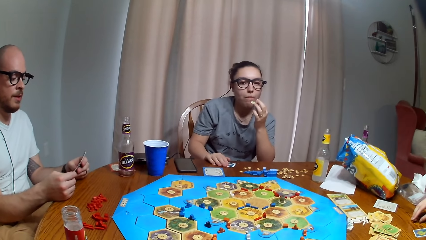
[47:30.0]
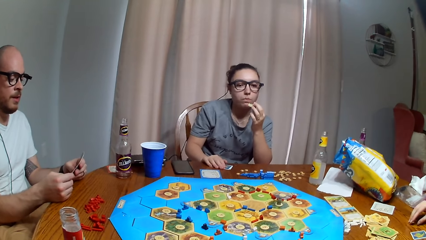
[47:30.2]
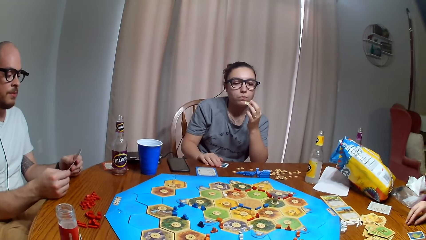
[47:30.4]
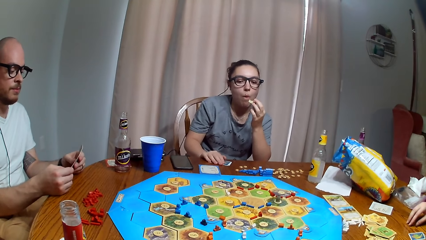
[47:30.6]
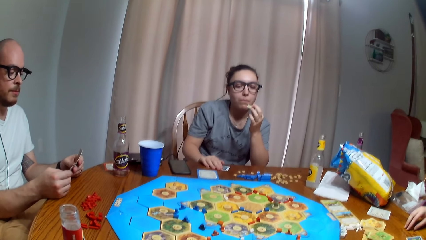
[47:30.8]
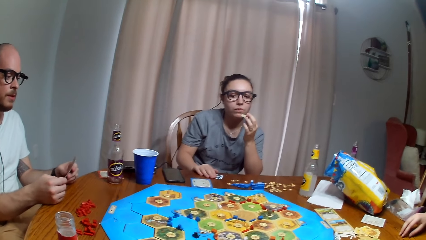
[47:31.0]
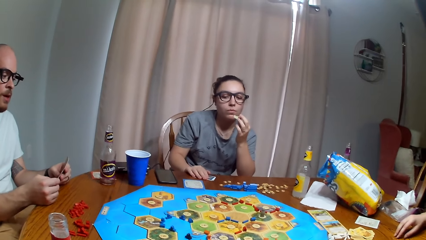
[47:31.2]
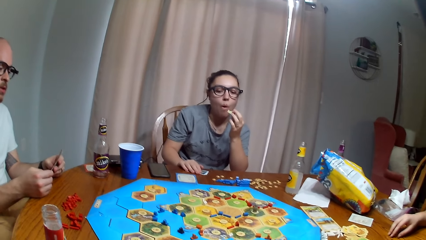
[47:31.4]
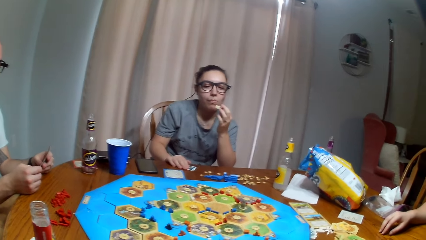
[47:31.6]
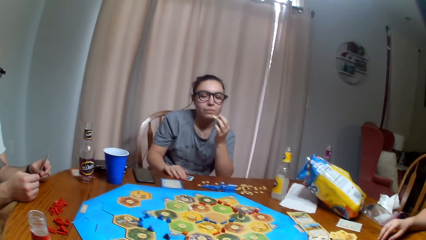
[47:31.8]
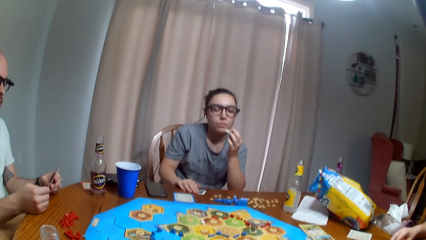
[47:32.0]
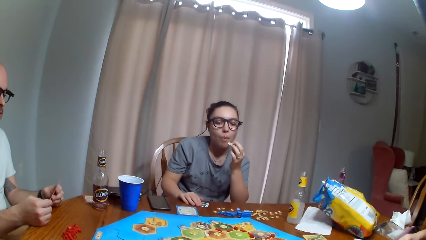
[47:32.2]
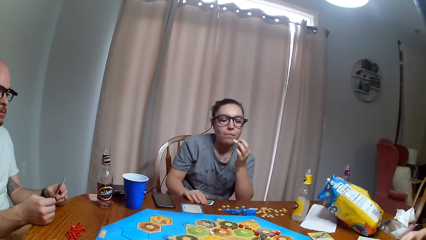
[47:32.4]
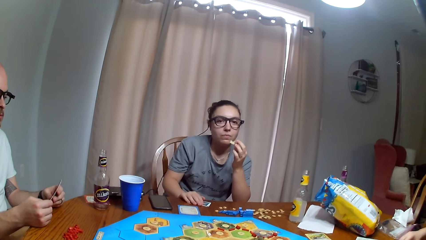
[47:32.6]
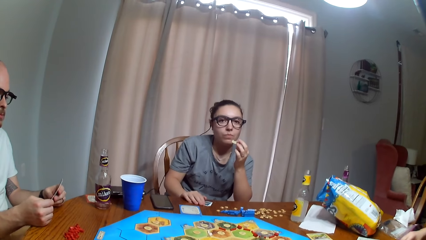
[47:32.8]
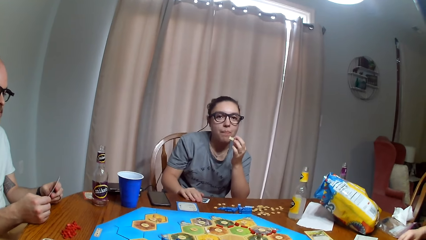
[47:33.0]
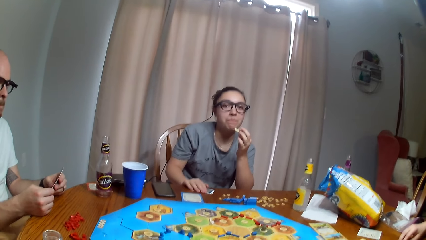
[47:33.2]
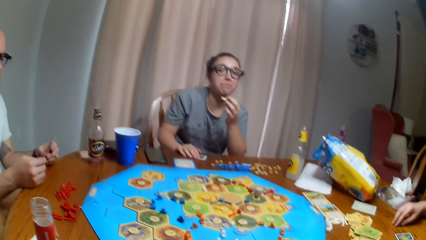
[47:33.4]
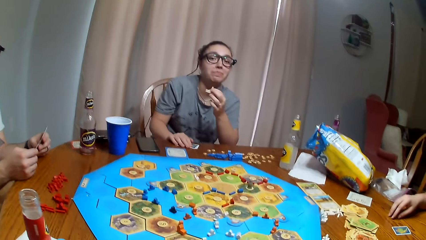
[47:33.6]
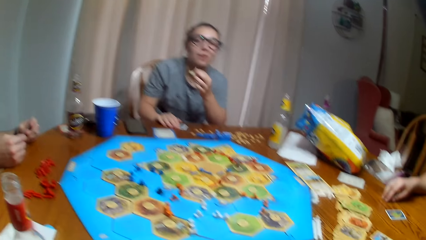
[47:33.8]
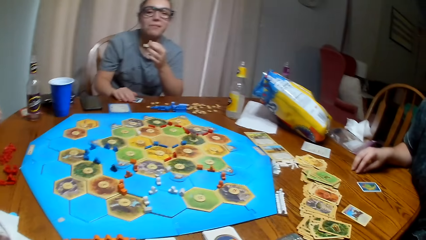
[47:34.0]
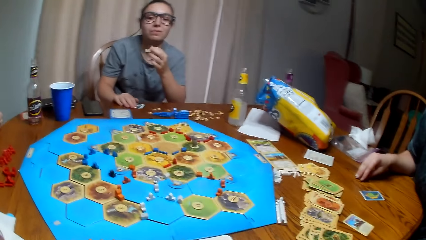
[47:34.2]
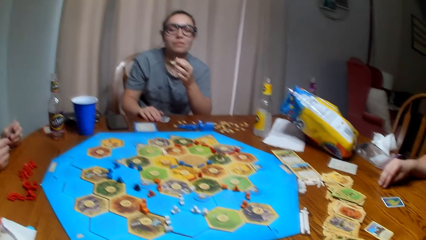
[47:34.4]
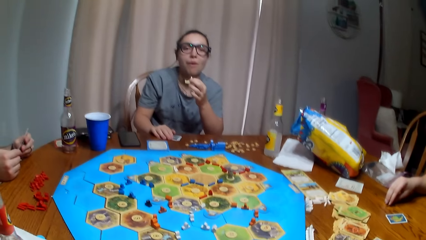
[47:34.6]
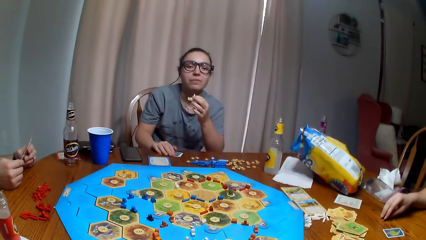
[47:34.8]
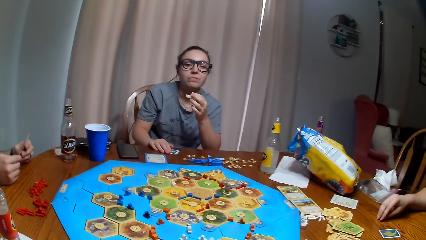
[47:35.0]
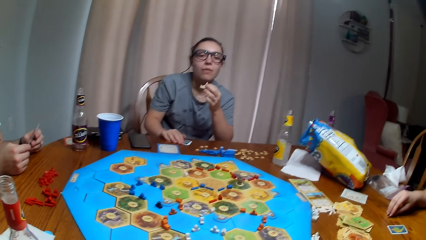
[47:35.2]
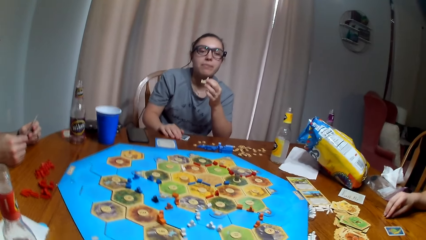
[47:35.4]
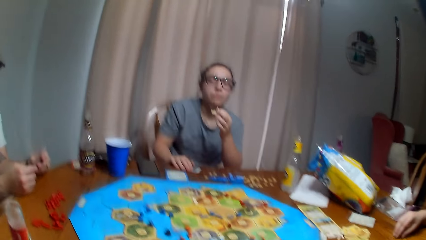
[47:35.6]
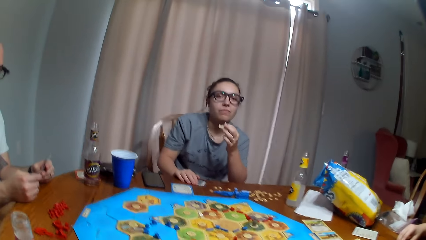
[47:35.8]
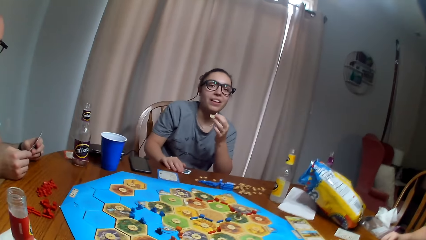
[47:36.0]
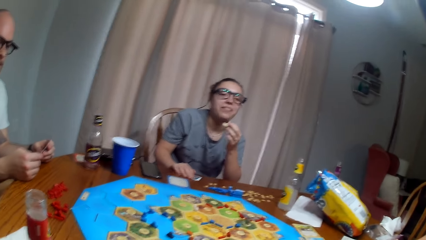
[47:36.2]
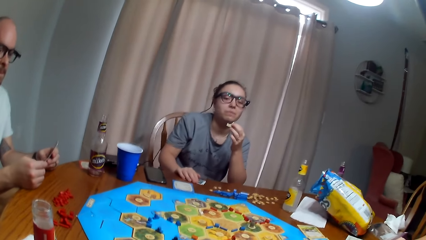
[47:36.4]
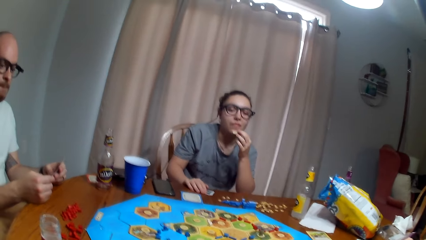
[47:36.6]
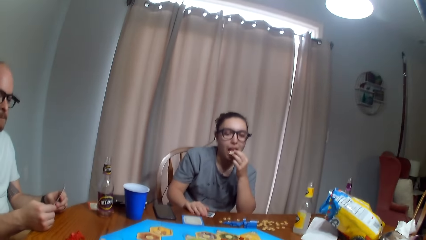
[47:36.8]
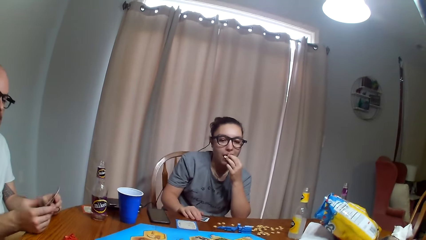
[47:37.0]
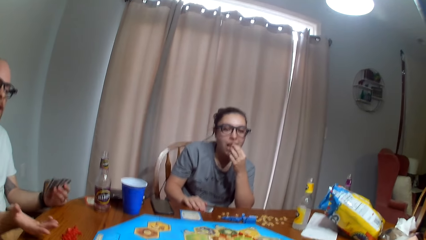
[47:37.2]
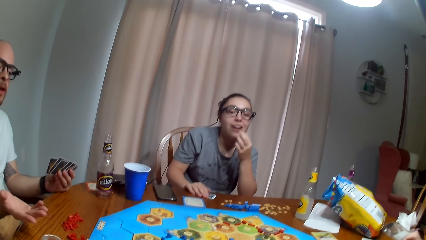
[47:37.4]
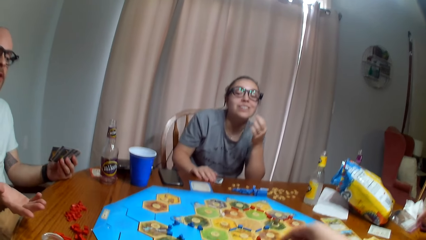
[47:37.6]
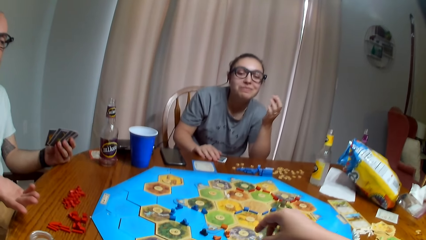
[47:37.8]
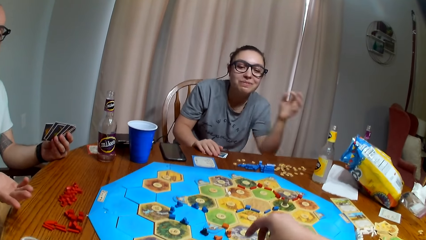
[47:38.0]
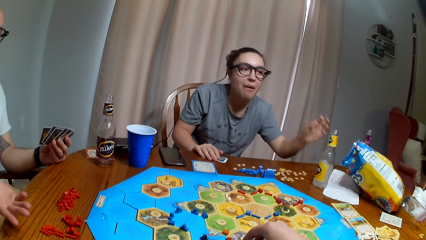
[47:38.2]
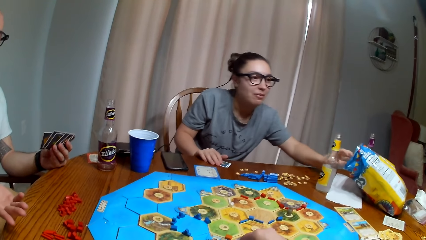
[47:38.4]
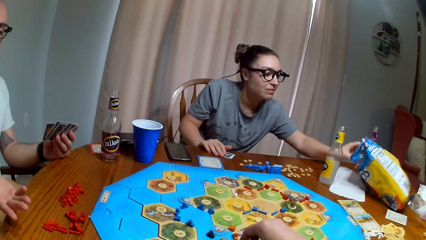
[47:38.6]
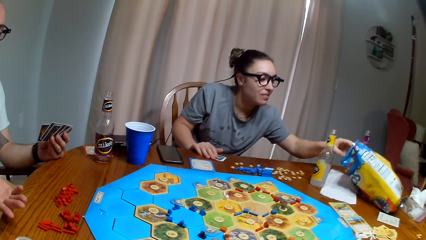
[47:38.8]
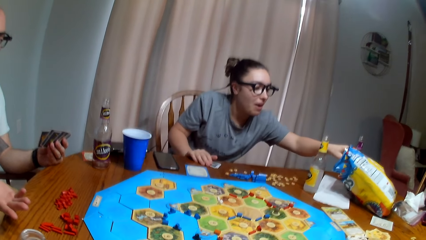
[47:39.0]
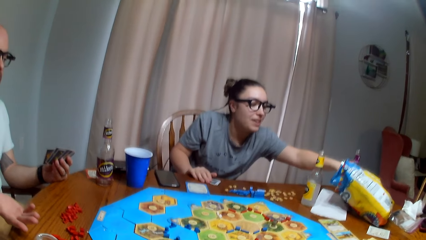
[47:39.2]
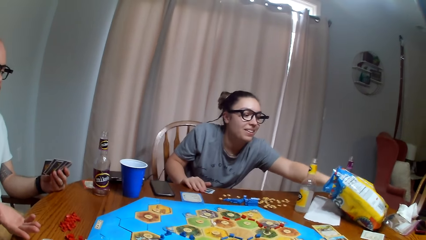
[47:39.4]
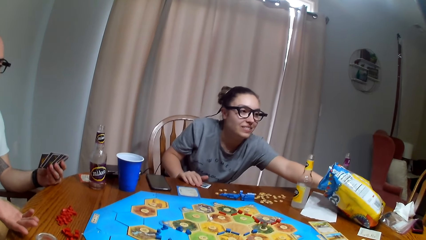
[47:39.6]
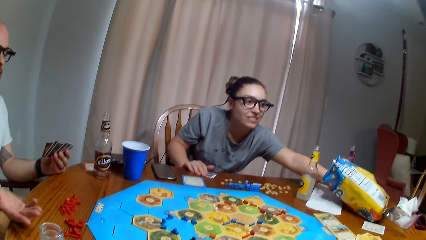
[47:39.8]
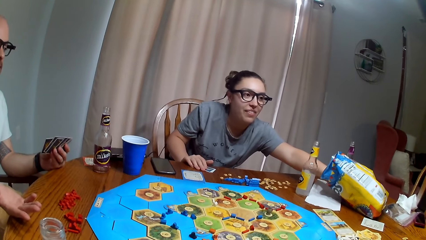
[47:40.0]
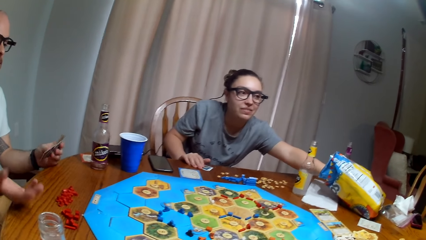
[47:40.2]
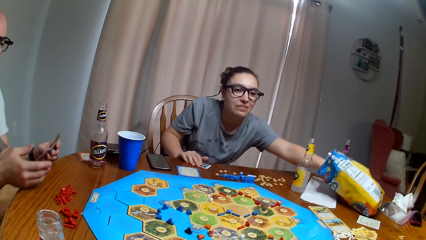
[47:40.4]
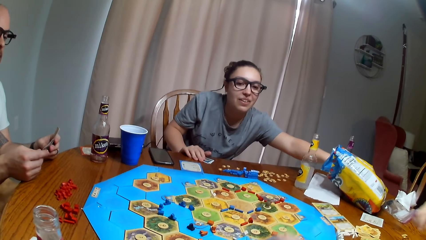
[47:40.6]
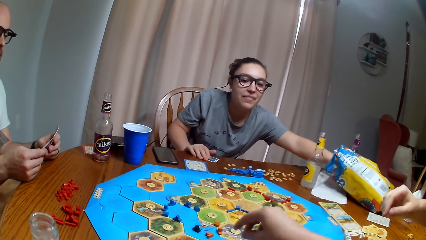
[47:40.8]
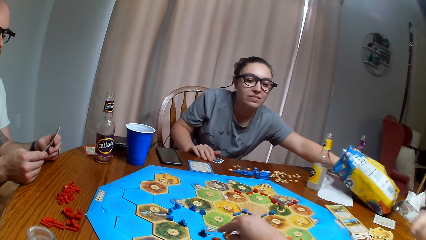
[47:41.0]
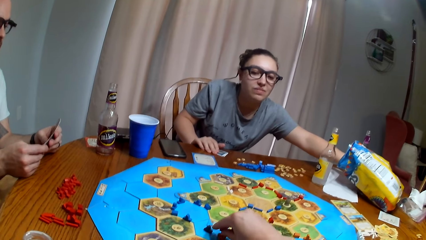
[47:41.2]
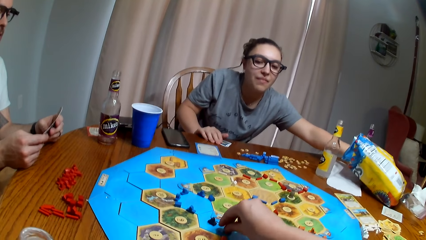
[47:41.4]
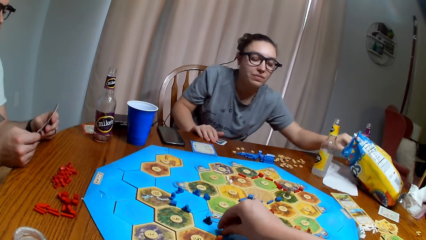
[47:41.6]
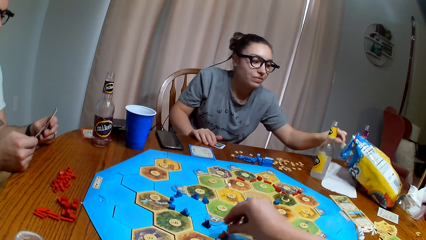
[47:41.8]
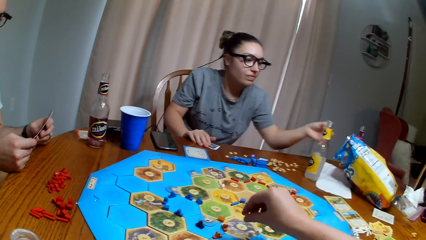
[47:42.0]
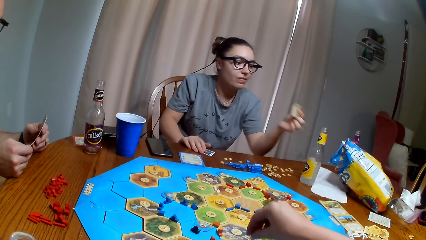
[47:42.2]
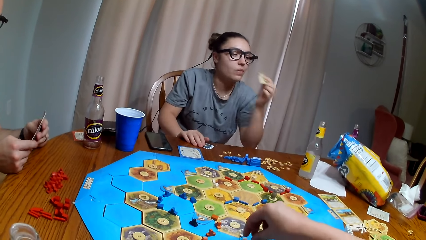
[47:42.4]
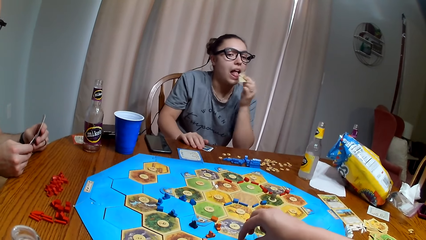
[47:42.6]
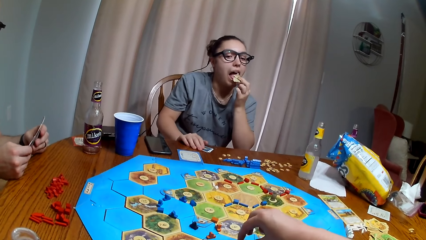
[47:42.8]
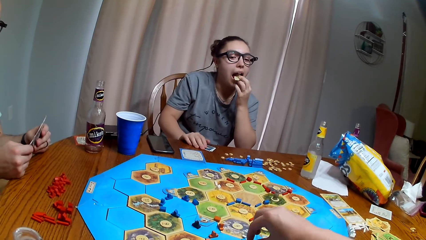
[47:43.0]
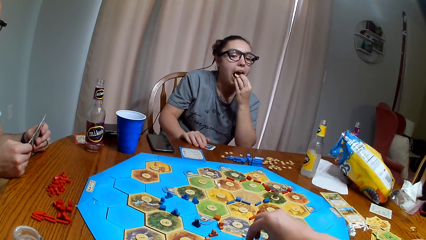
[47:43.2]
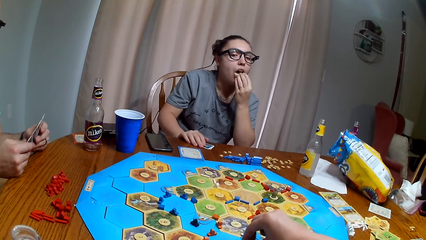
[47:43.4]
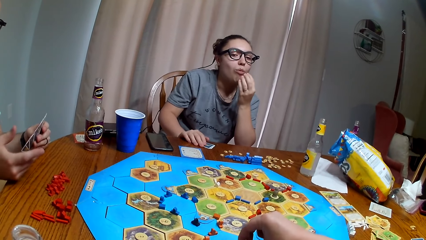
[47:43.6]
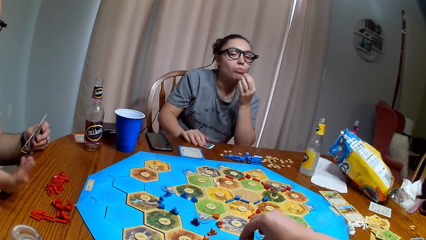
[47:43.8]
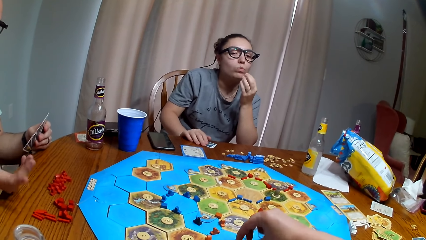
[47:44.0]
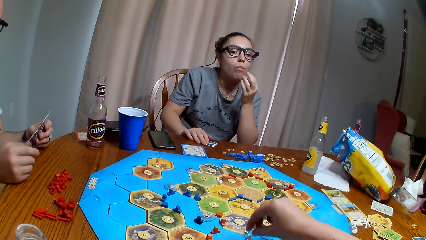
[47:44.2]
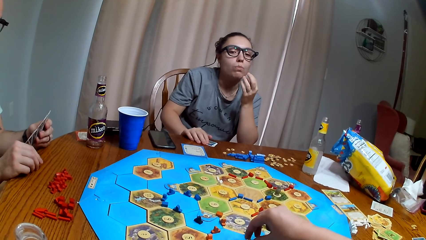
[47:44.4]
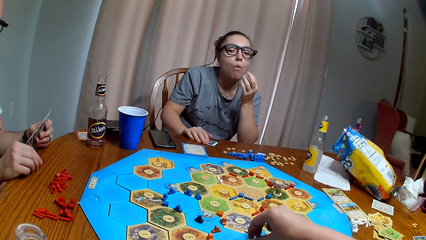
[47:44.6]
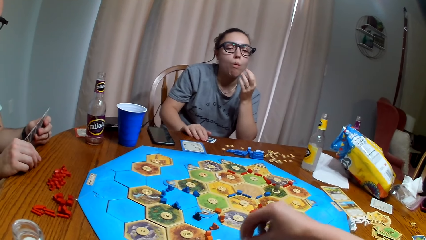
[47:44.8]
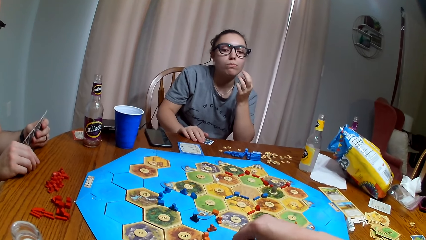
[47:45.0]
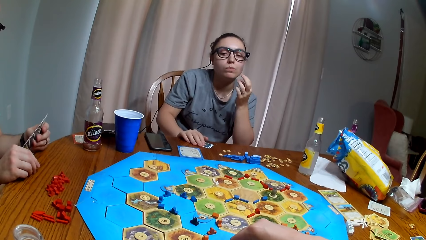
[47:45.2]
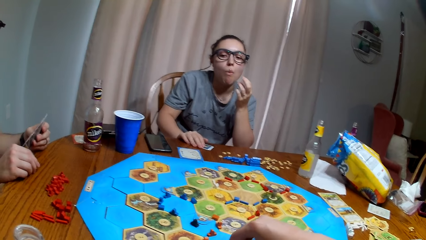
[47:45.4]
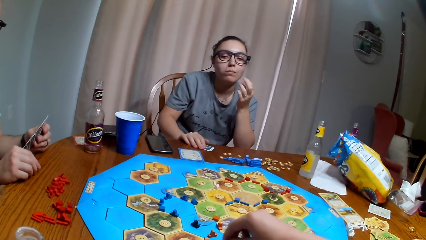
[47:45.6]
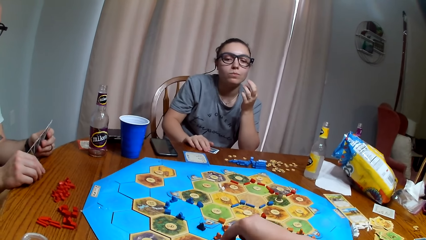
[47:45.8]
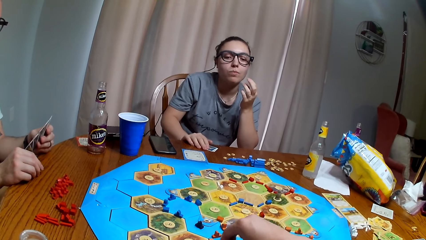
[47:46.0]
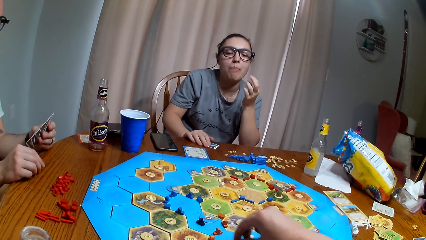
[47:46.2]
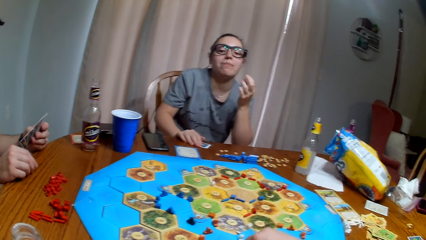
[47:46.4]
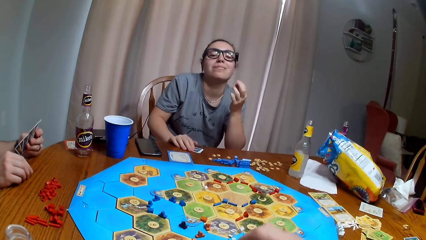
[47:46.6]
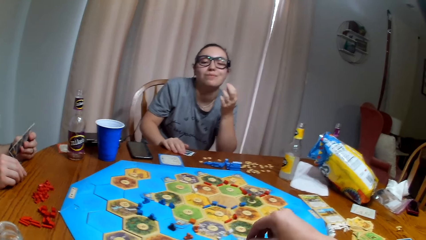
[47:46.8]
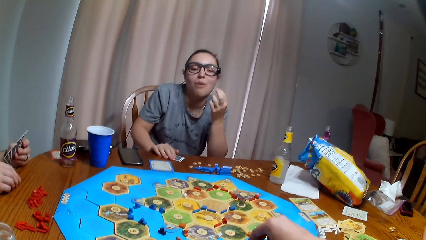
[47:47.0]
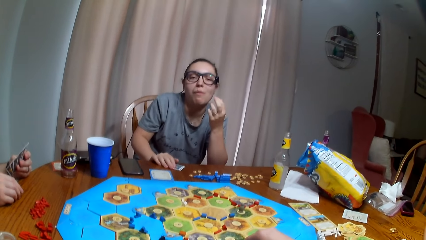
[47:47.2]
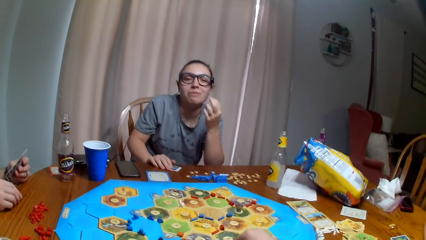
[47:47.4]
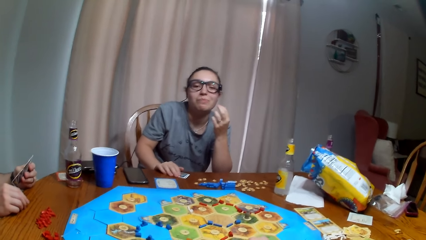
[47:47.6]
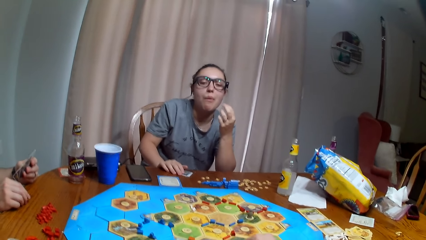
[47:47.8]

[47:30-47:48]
The camera wearer plays the Tabletop Board Game. A woman eats crisps. She picks the chips and eats the chips. The camera wearer moves the hand.
